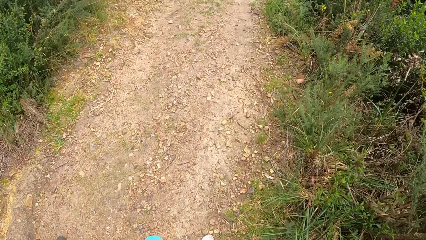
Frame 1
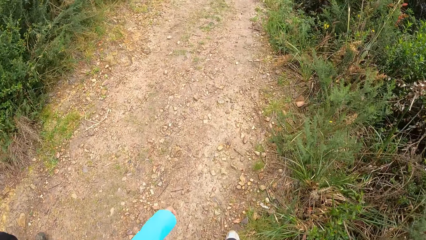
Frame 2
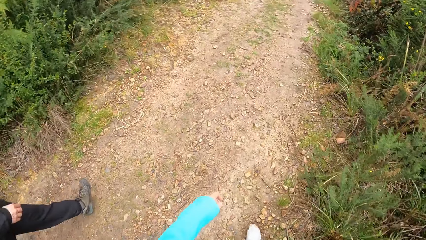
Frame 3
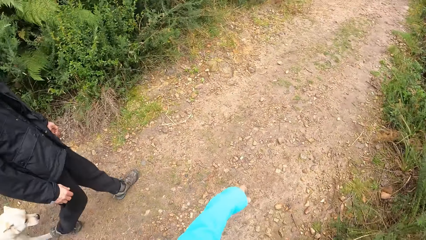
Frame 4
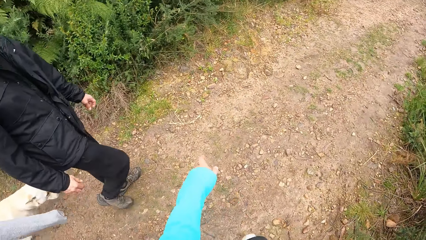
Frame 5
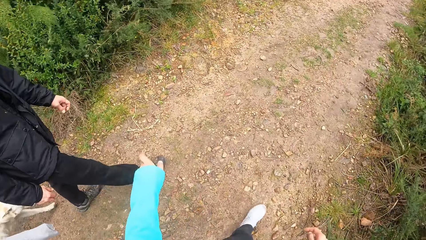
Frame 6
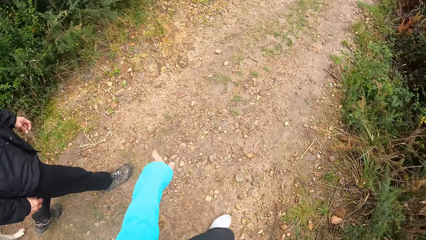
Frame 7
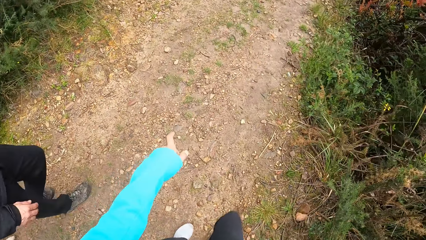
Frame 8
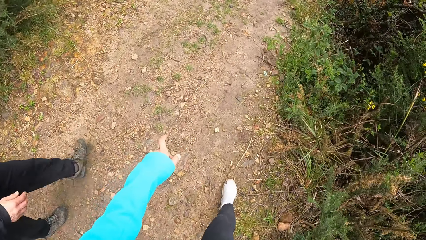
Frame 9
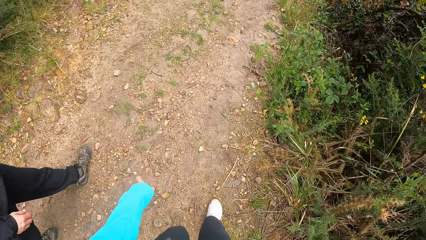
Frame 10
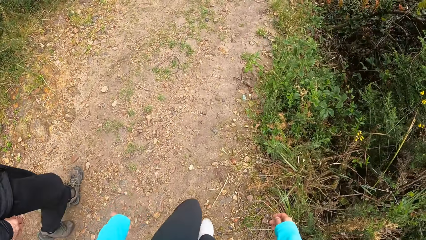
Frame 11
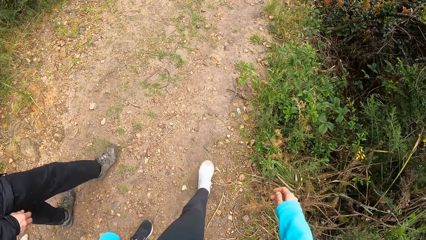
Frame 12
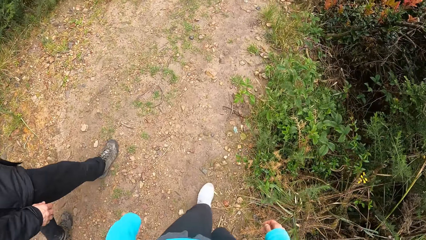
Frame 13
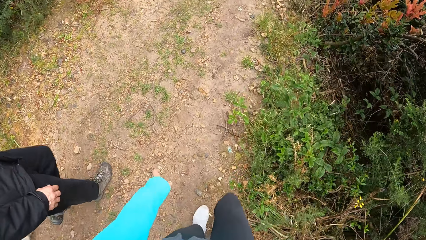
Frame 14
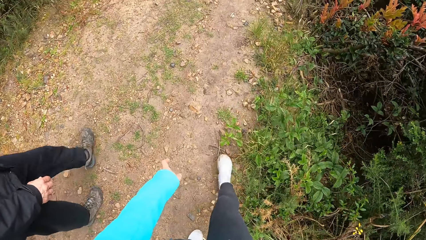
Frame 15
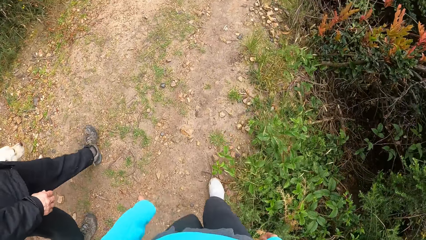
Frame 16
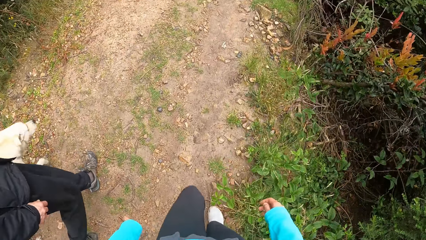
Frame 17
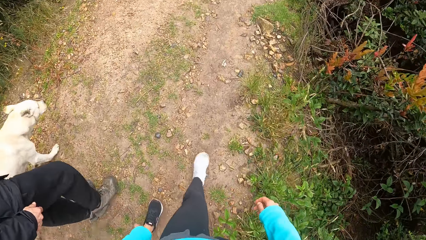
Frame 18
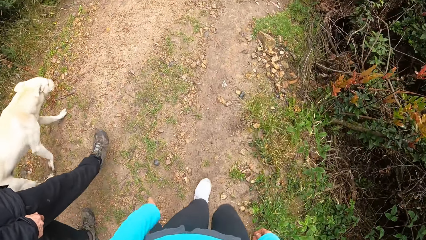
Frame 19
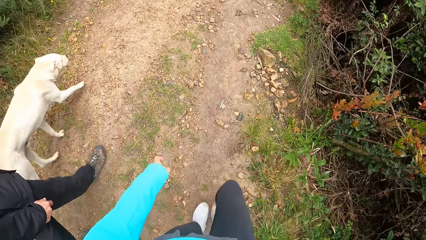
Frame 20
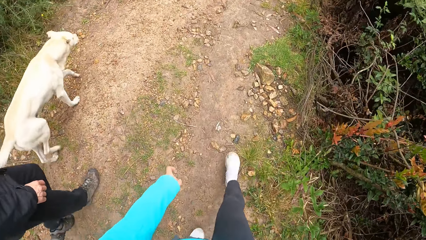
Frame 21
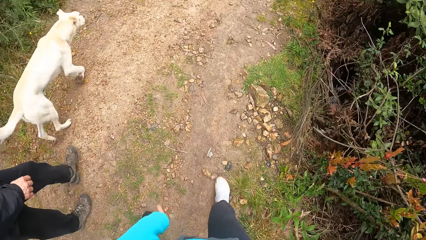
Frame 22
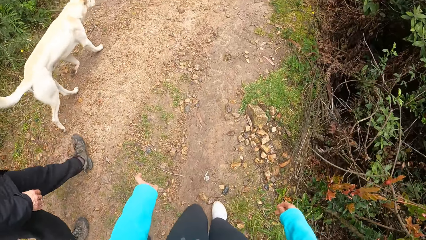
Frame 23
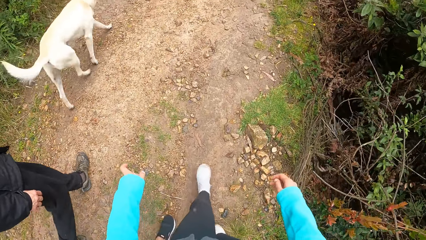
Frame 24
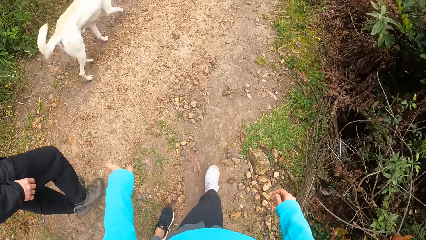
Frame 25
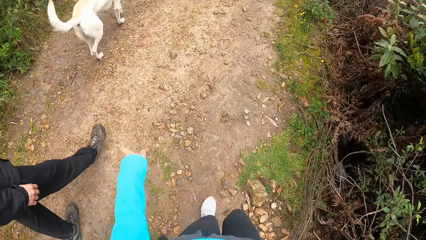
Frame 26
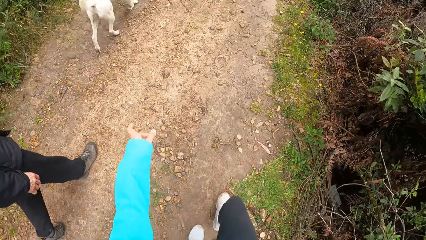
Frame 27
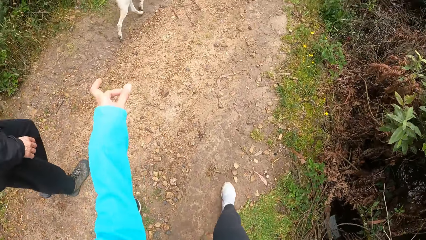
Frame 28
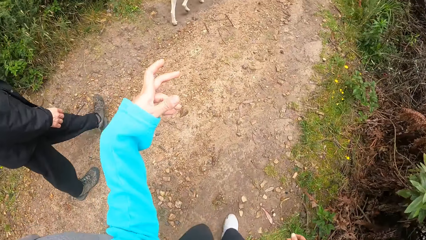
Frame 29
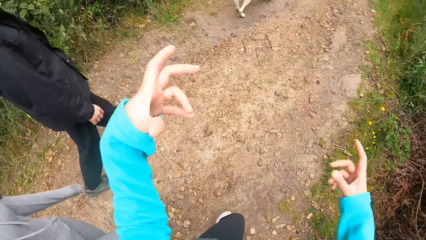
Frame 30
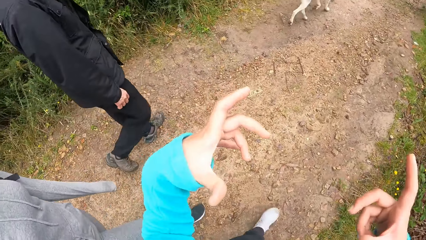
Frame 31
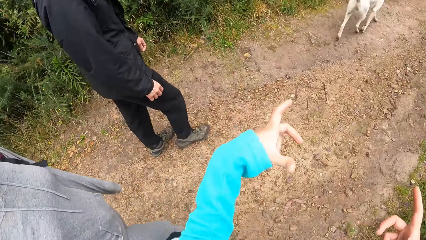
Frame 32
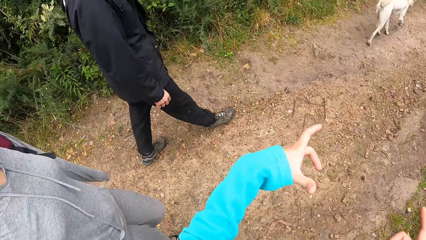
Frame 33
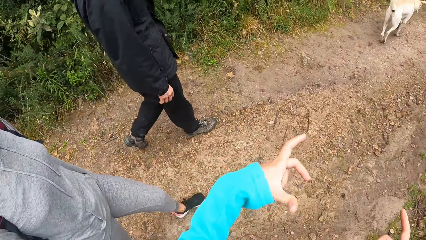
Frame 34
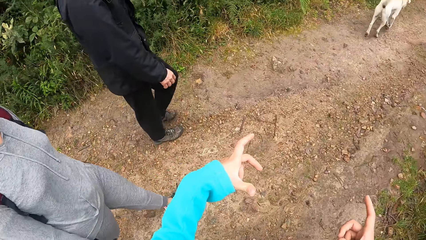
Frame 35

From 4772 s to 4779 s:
The camera wearer gestures.

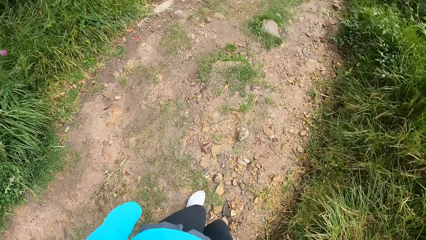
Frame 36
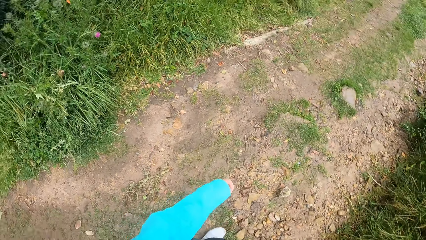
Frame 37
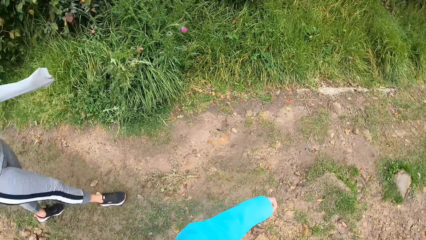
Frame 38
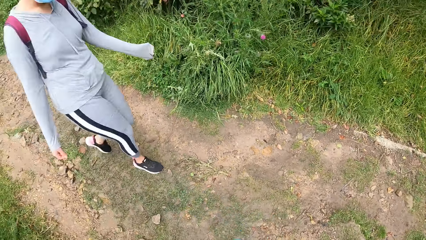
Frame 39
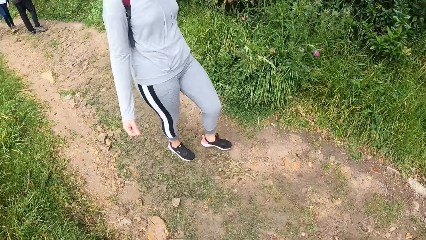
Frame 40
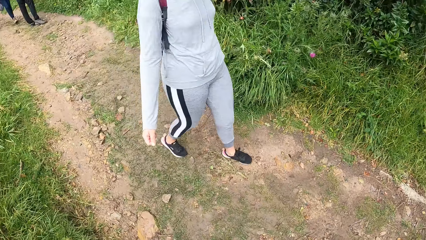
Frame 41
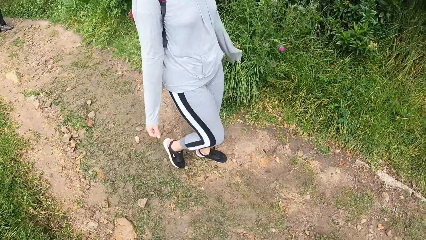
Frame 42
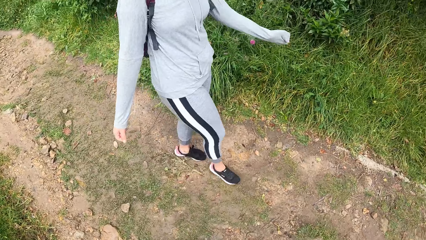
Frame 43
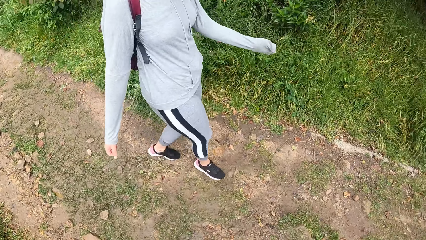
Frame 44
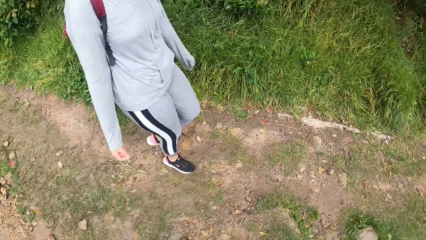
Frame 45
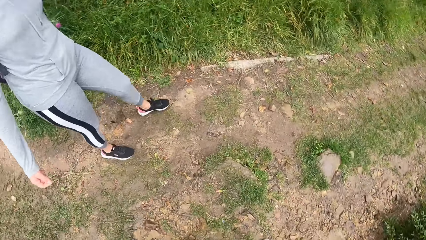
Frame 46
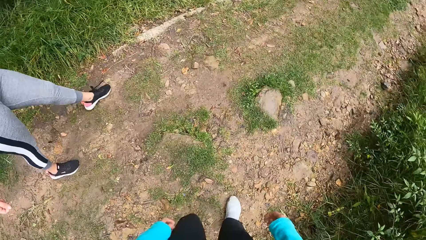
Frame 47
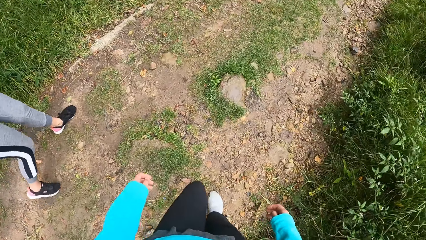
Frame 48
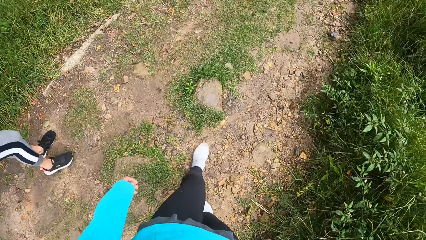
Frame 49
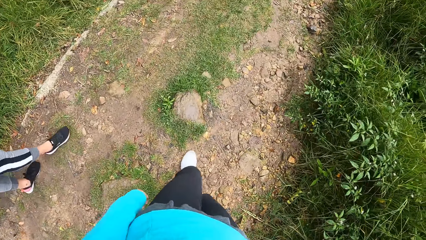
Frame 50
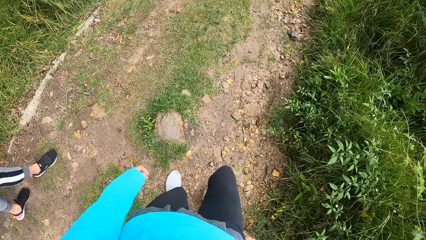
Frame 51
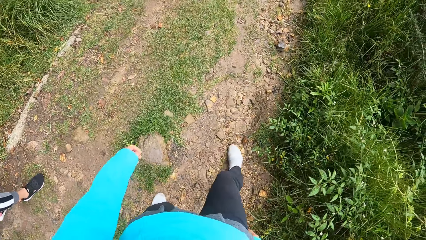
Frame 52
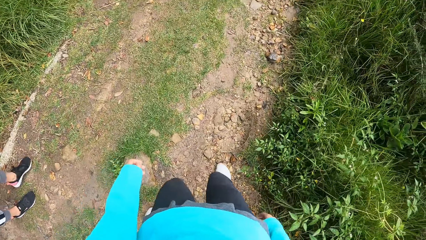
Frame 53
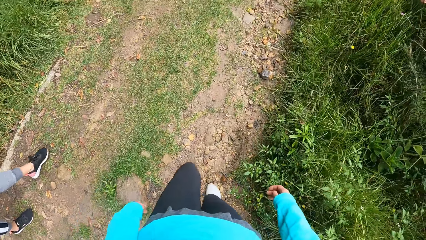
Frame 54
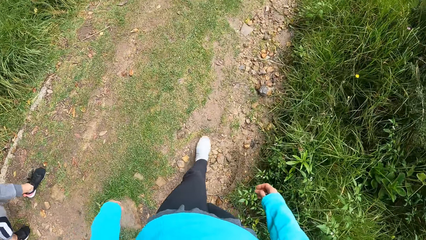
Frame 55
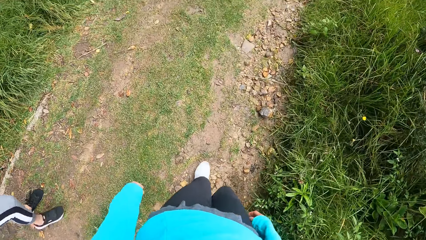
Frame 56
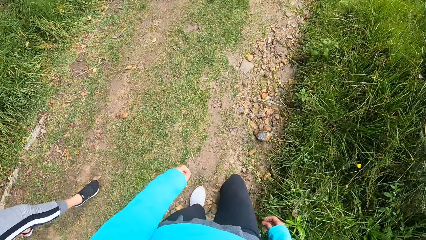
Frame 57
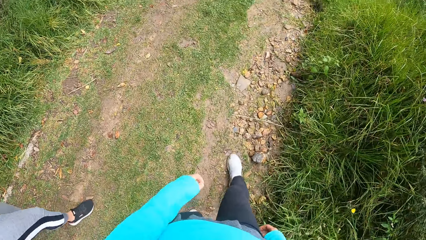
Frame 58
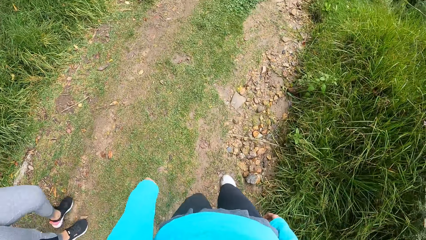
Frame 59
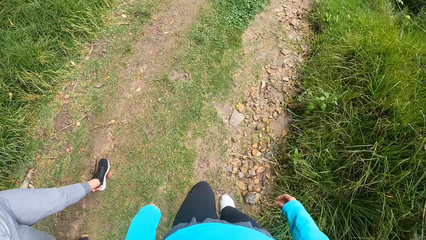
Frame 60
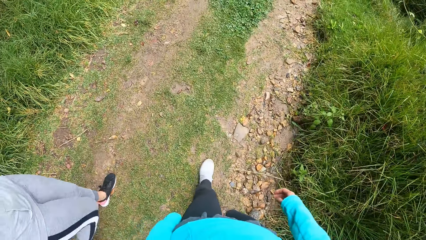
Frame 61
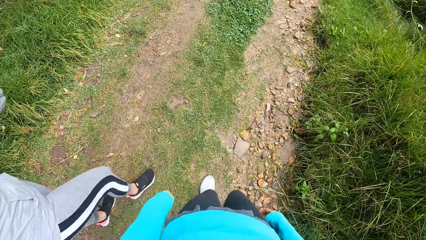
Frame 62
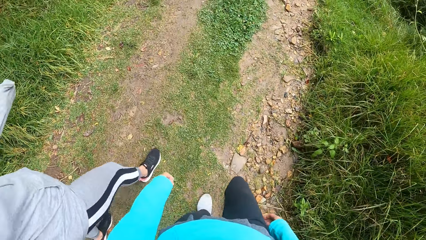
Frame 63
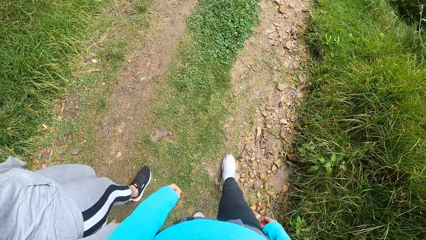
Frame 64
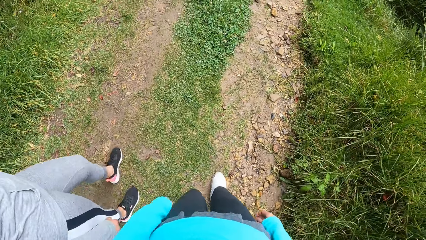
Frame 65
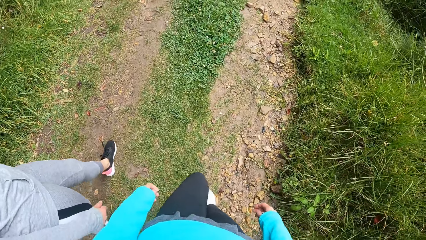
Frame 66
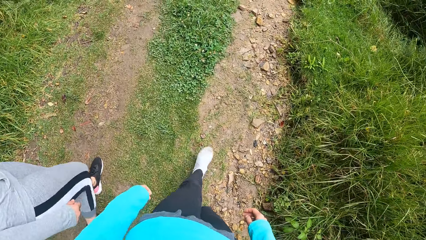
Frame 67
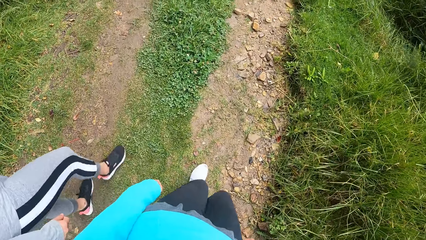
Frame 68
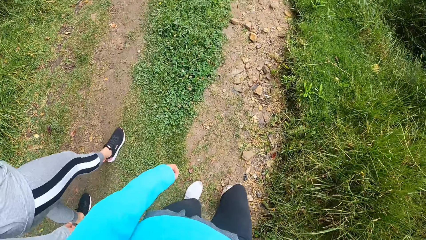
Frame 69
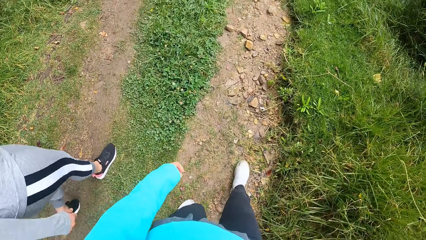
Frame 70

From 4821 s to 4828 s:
The camera wearer looks around.

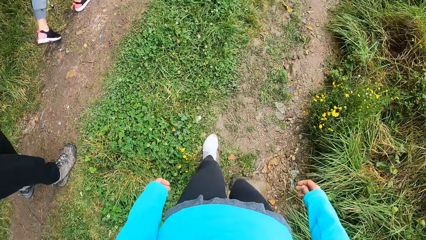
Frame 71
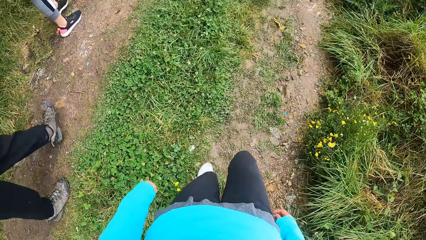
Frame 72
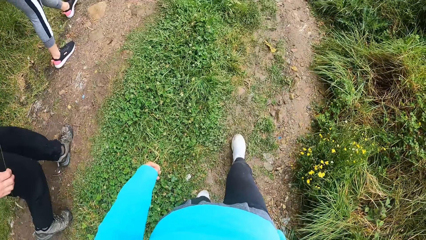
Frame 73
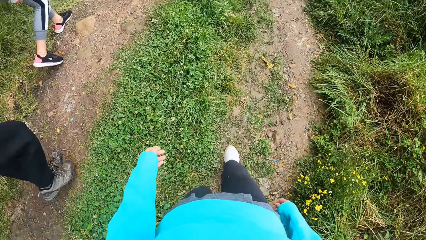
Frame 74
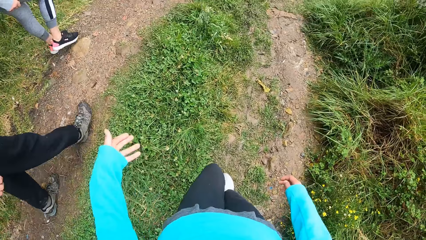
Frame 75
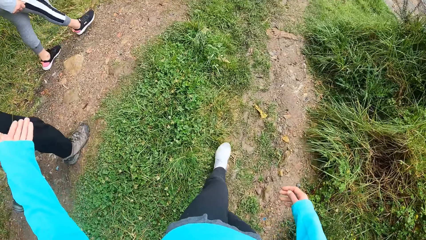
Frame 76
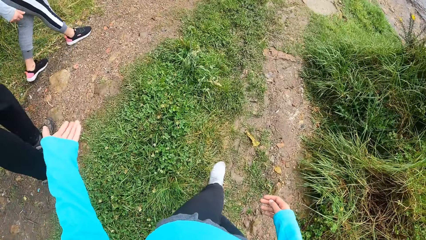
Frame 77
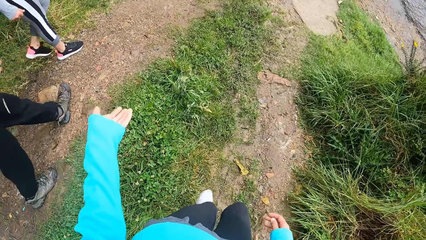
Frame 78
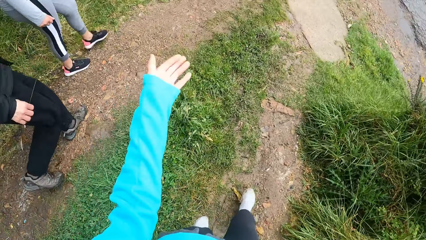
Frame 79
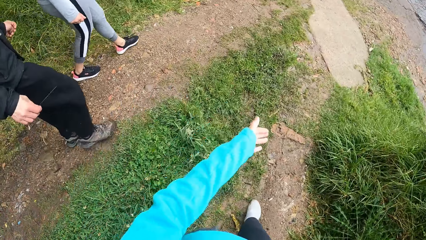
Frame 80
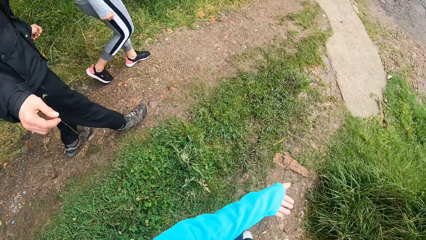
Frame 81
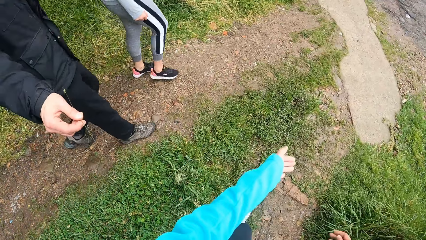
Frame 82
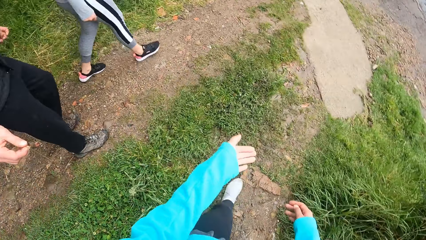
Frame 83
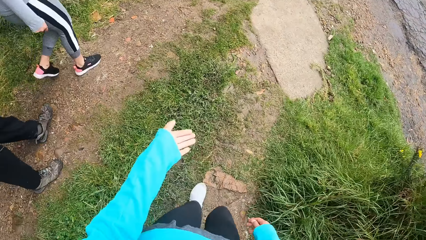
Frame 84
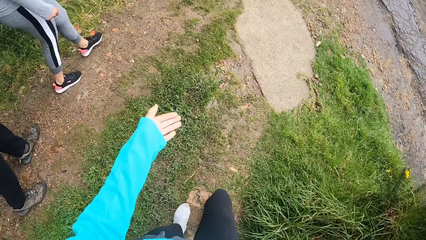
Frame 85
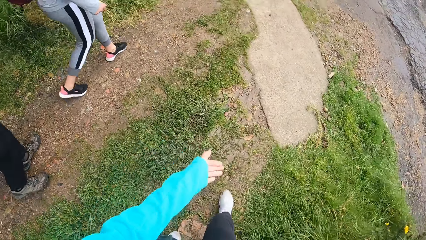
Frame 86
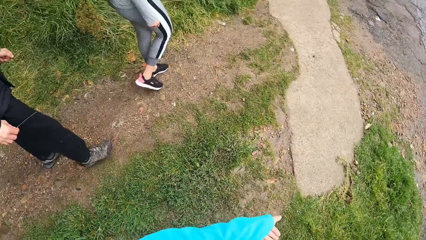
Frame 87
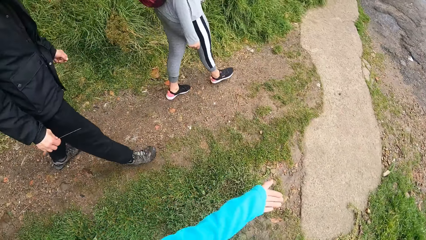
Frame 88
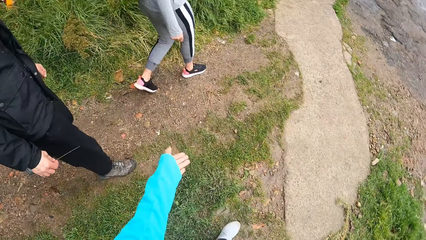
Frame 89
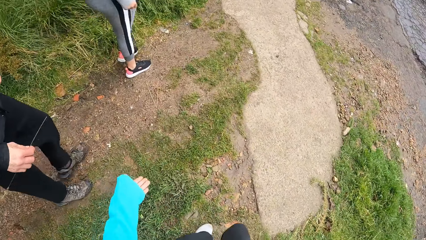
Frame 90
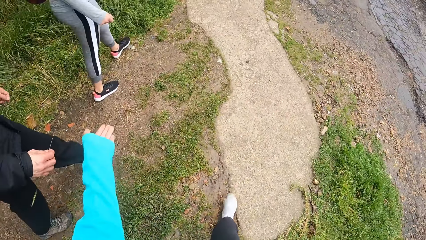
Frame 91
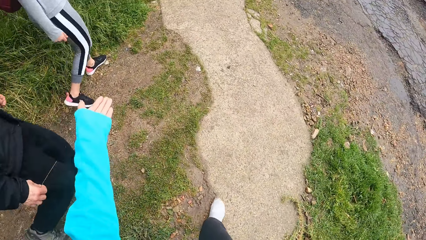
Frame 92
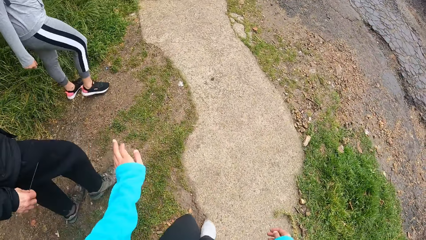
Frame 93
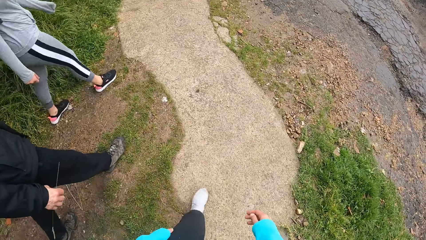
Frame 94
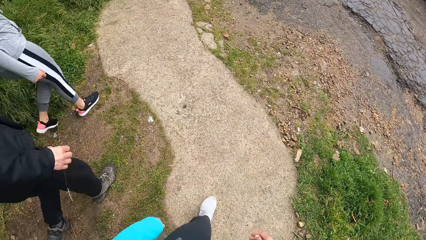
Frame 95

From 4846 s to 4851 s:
The camera wearer gestures. A man holds a grass.
